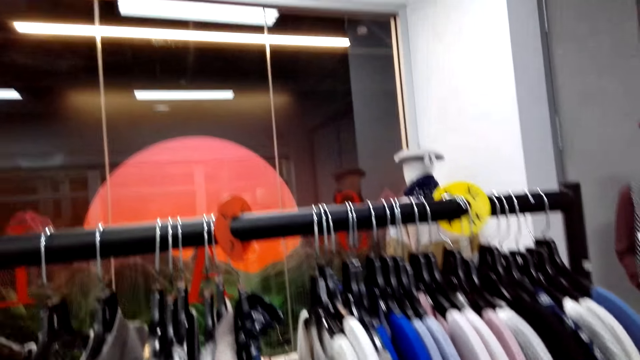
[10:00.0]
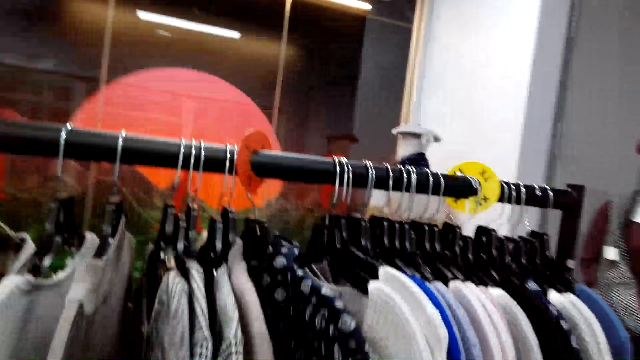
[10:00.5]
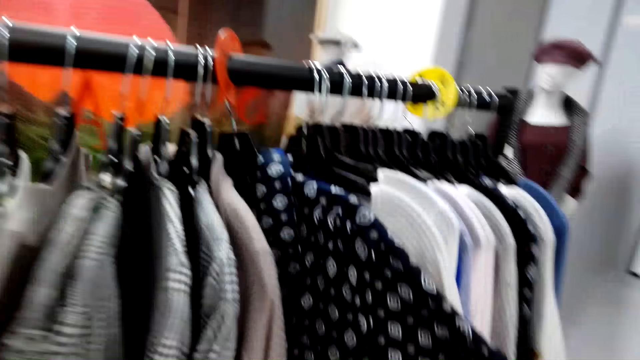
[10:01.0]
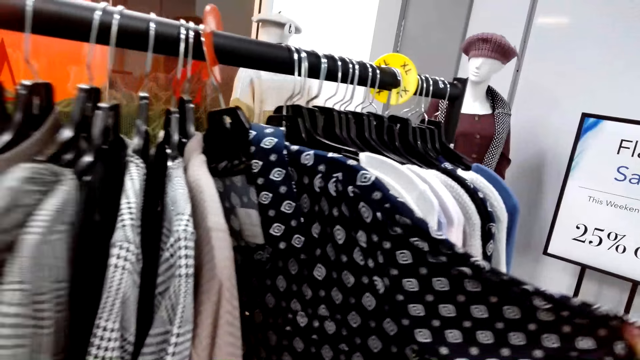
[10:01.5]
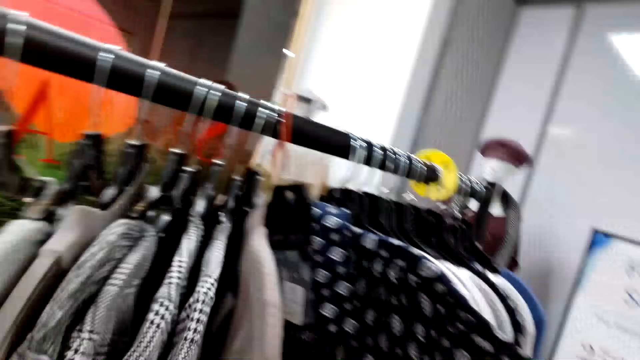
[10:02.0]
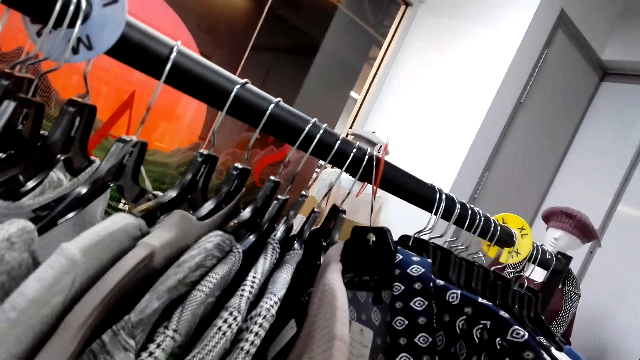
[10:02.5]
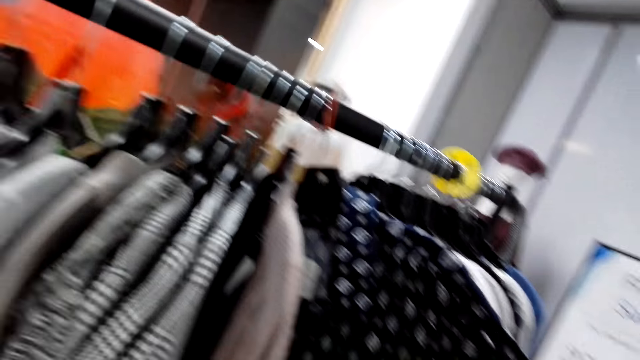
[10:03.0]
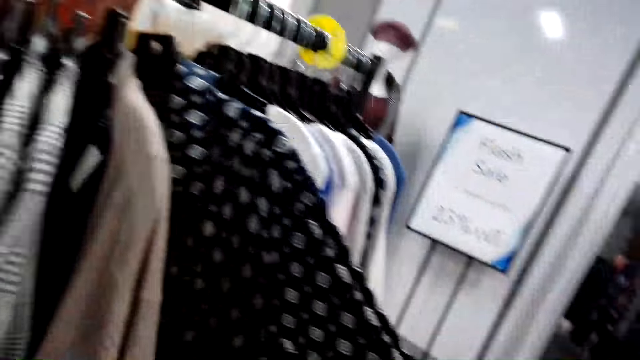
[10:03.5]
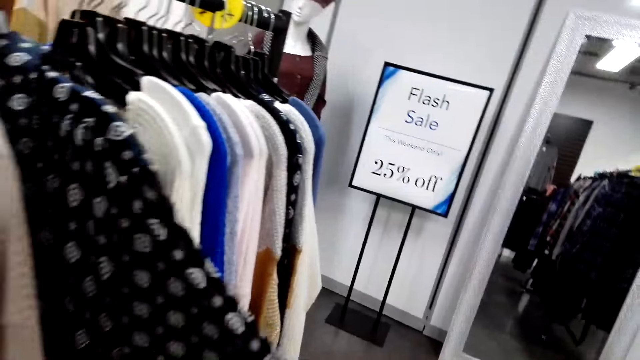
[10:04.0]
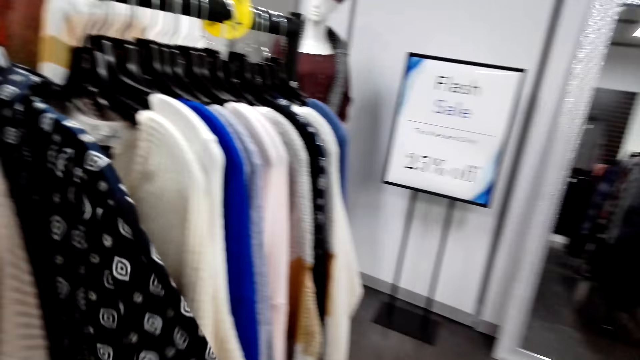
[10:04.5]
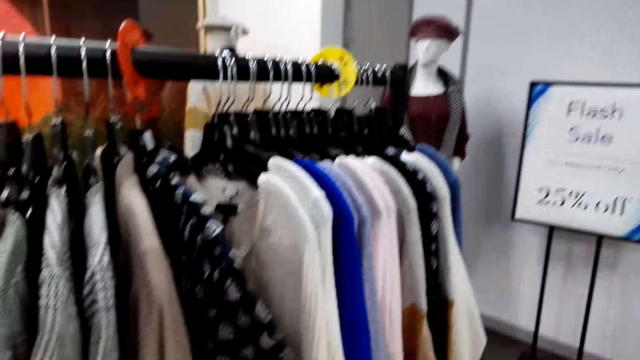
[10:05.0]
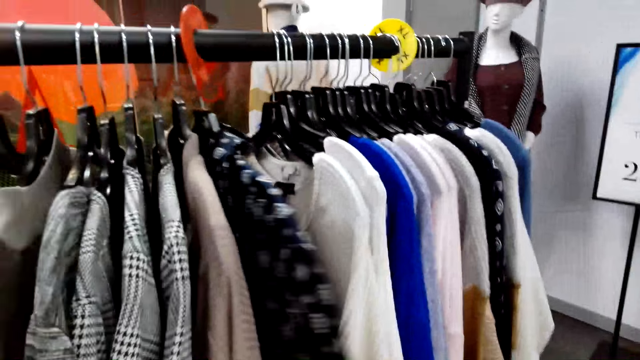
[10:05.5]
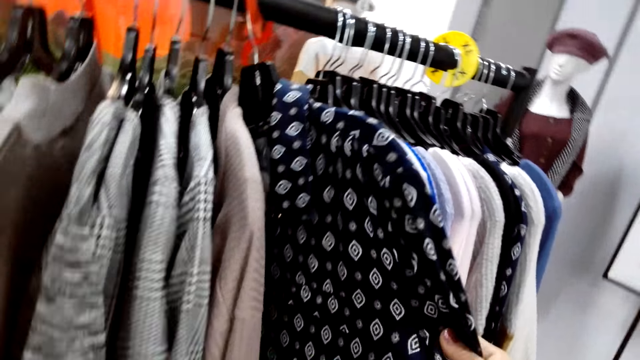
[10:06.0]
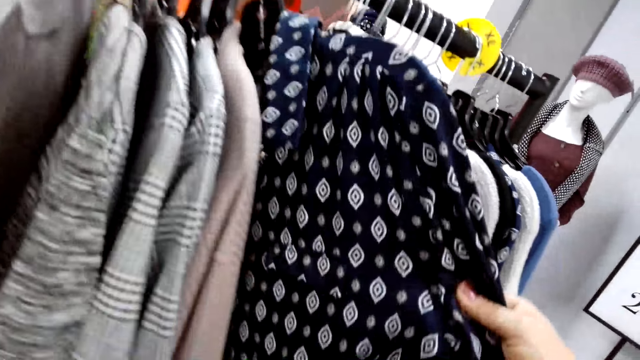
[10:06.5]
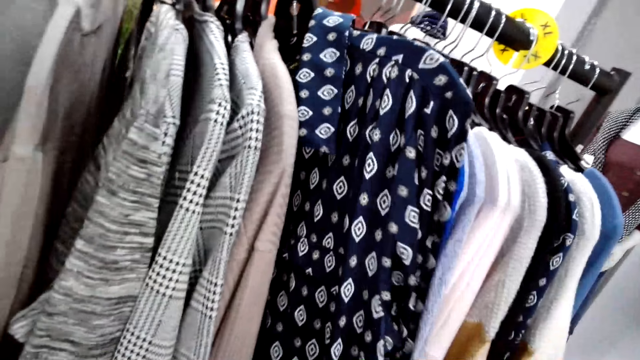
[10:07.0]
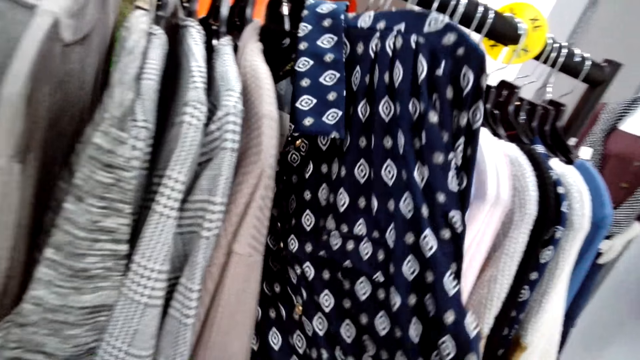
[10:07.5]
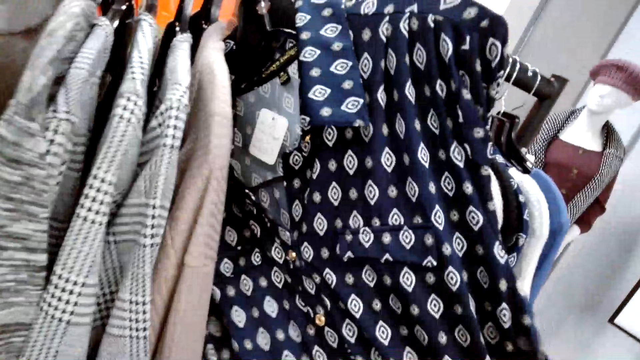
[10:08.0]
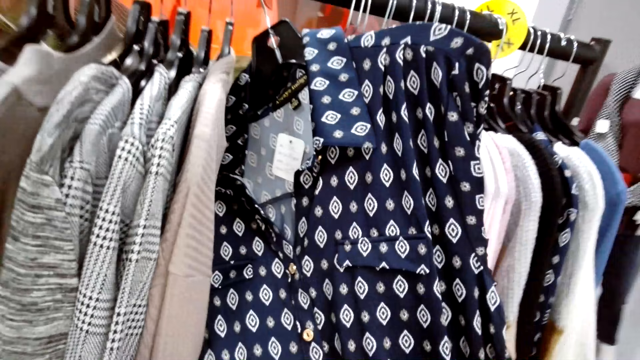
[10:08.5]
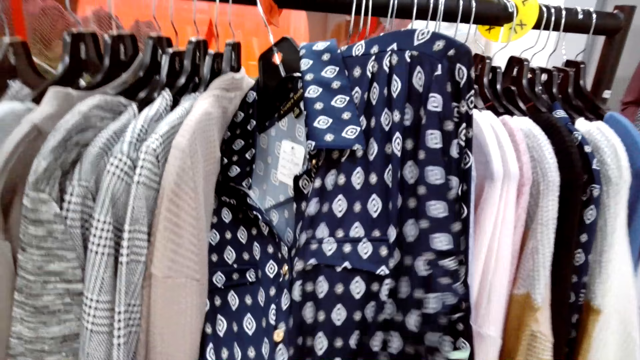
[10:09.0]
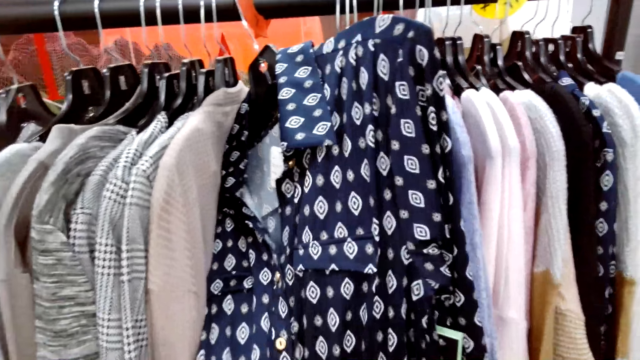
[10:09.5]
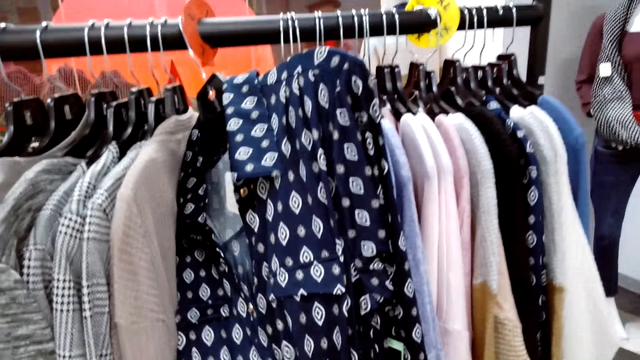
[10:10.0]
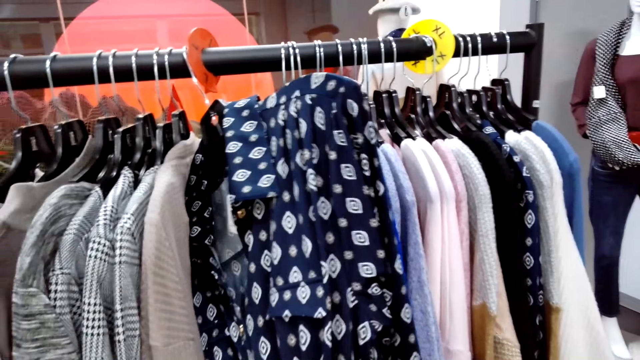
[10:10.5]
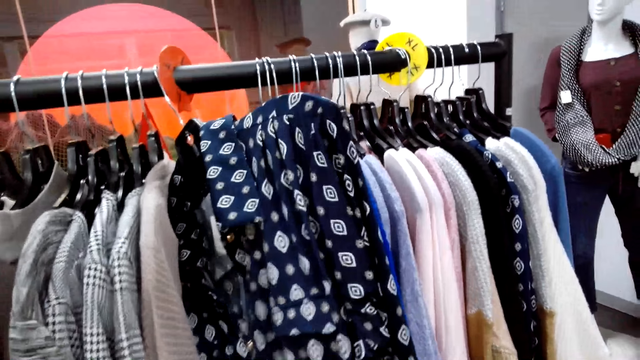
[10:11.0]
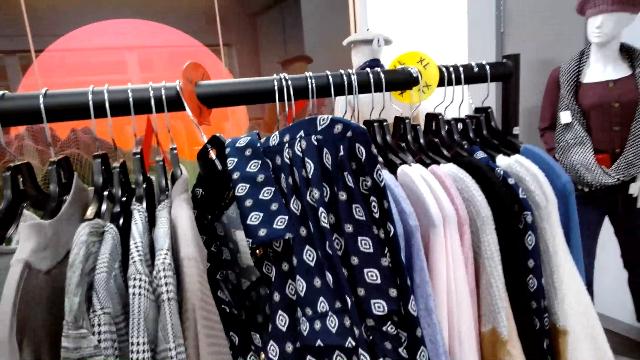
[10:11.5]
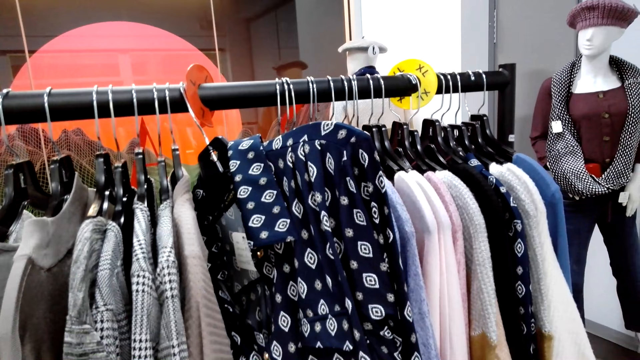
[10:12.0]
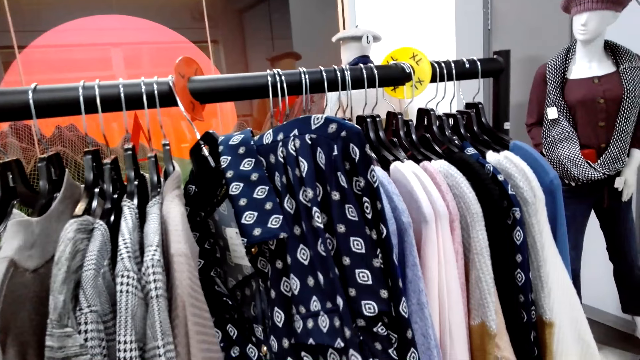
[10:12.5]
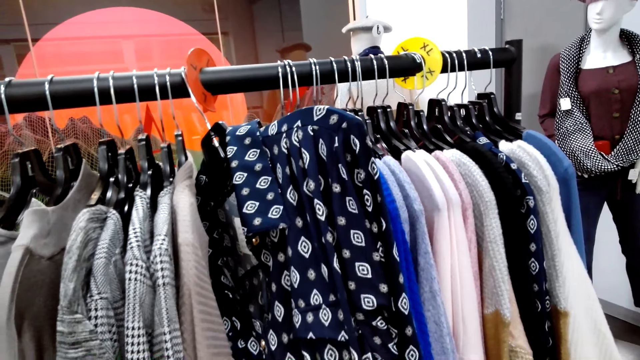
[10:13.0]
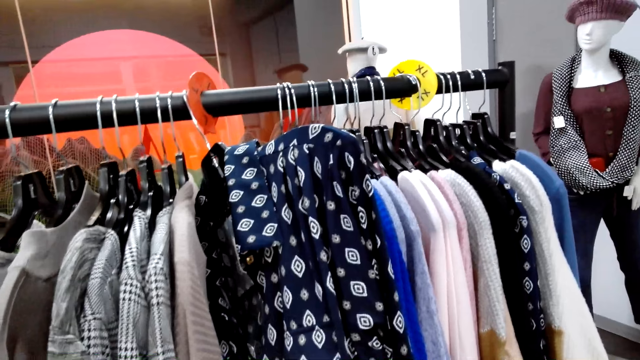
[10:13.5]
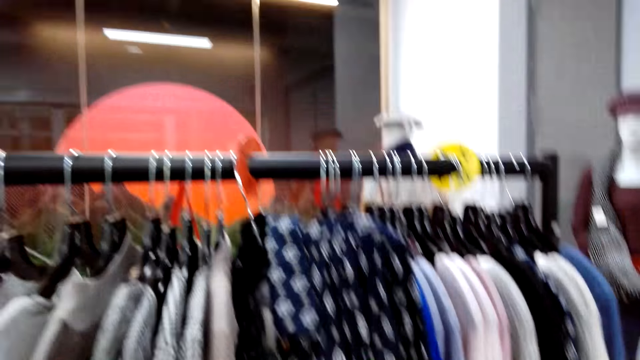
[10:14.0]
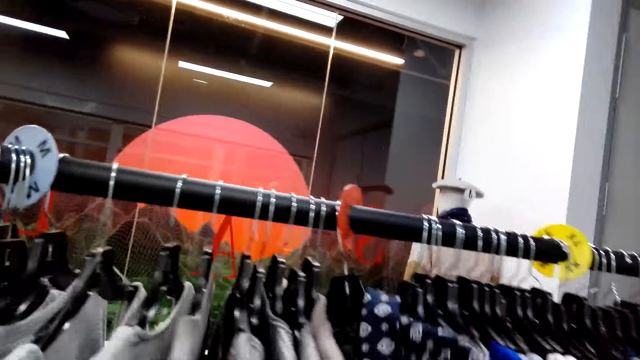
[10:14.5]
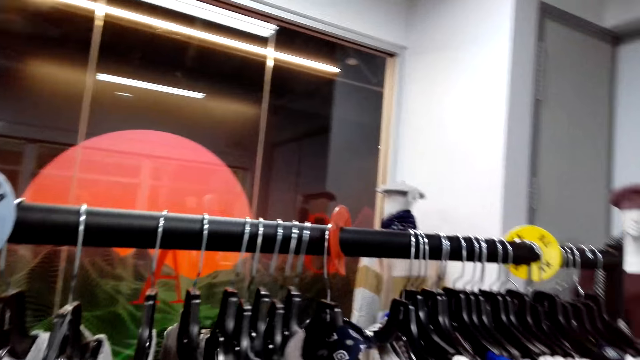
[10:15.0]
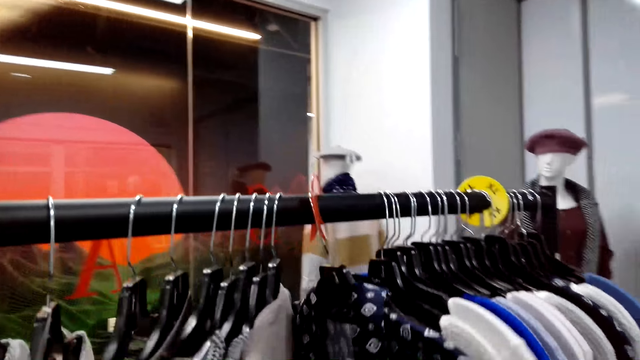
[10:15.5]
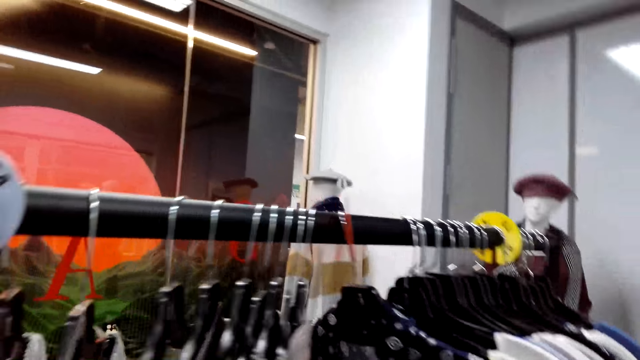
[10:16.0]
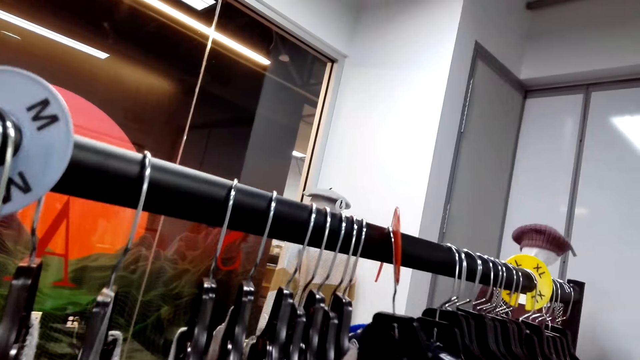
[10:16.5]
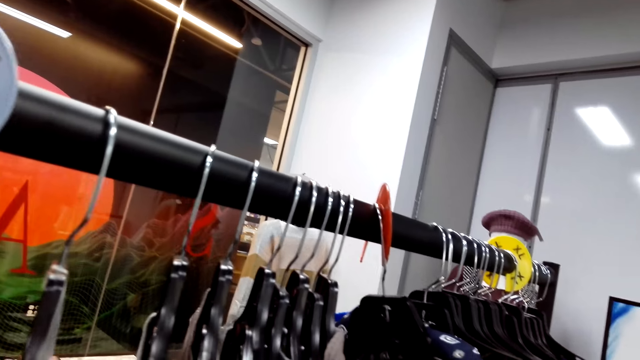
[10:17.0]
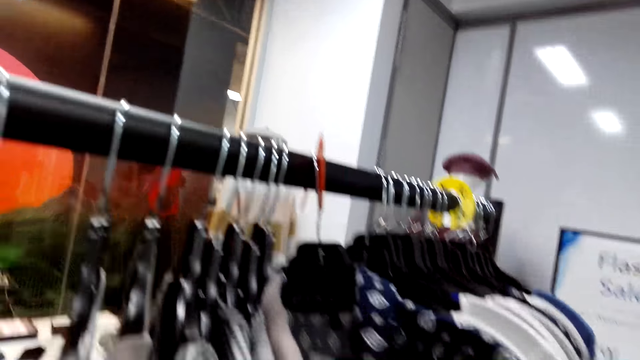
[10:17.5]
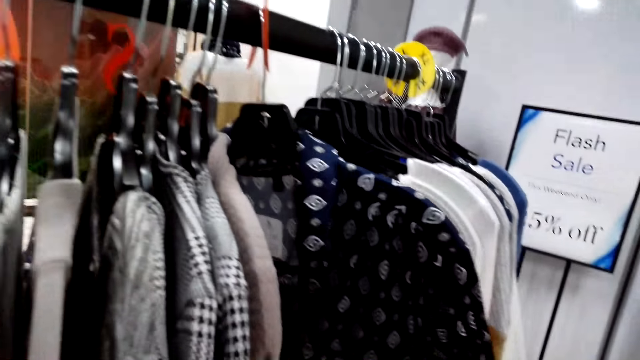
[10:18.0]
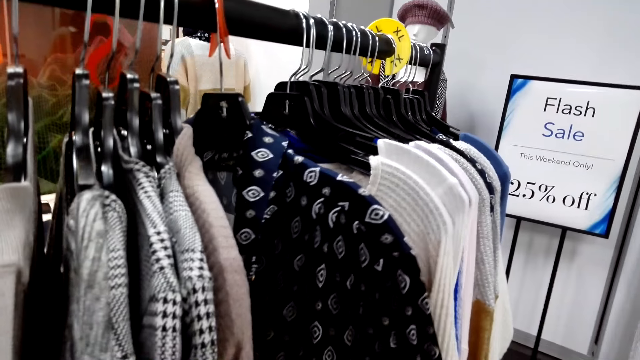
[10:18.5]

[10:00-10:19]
The camera wearer looks at a shirt. They look at the dress on the rod hanger.

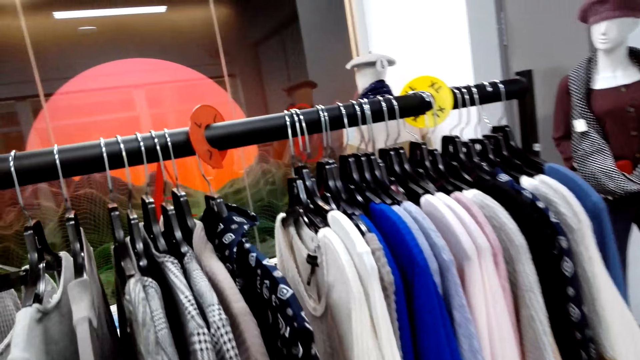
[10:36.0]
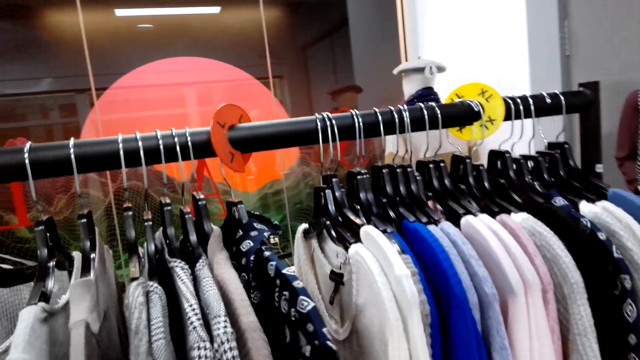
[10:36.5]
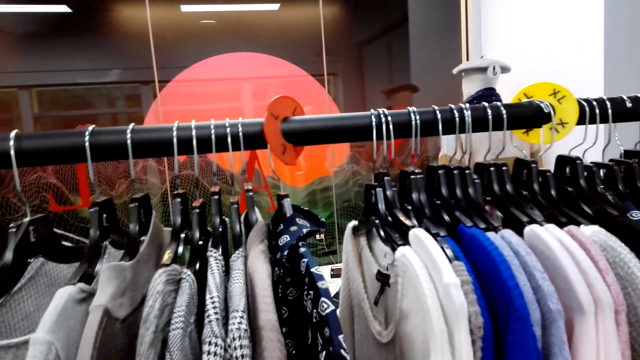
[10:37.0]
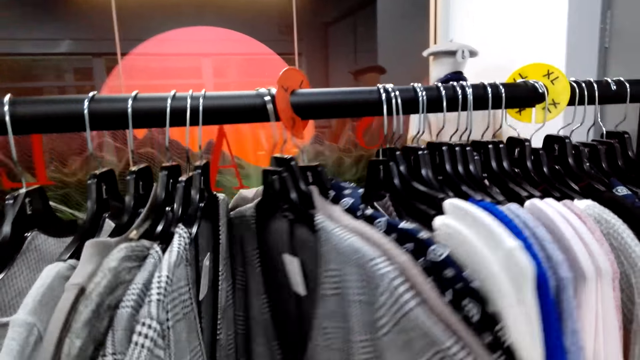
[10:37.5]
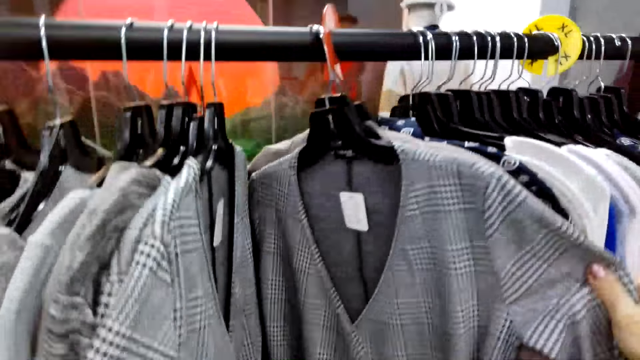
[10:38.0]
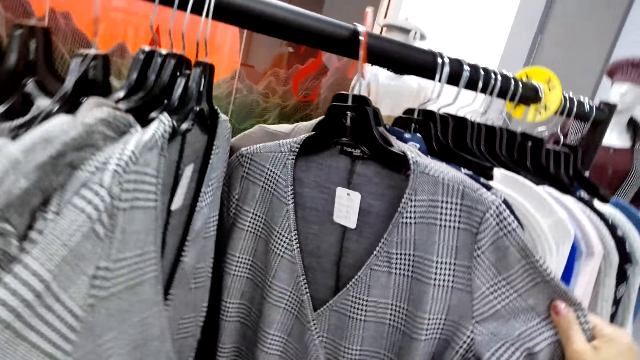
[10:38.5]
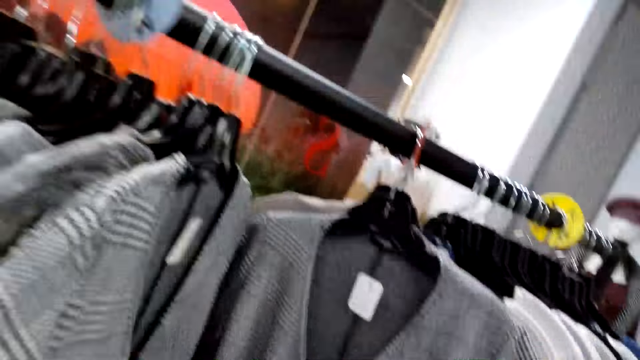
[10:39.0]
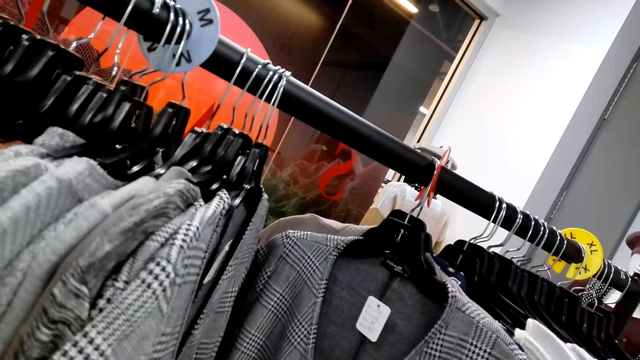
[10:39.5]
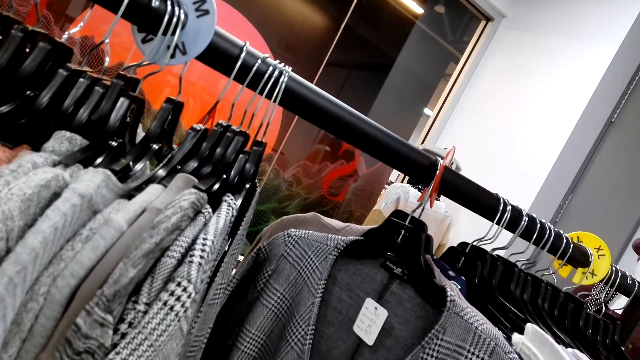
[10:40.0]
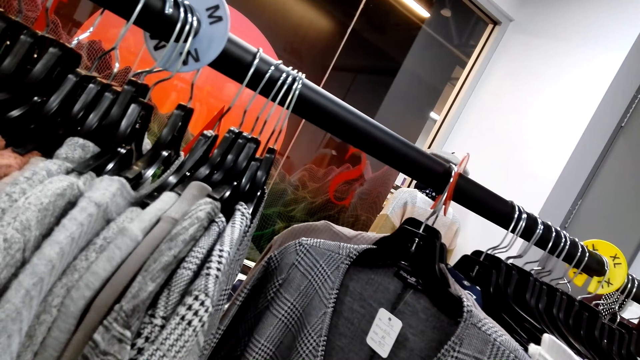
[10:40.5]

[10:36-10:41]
The camera wearer pushes clothes.
